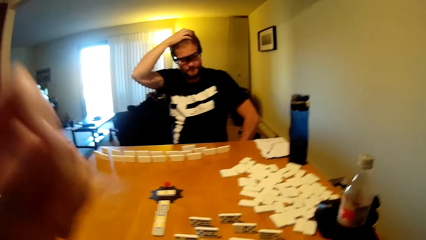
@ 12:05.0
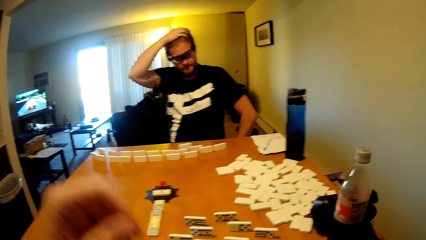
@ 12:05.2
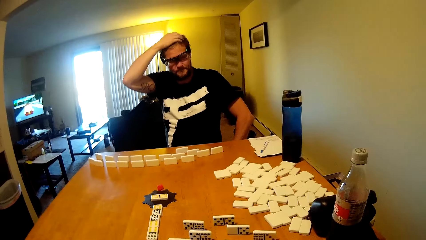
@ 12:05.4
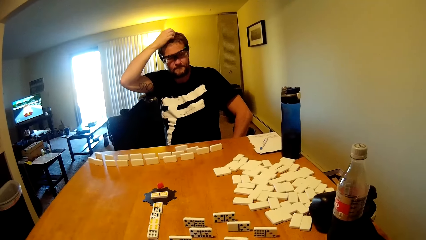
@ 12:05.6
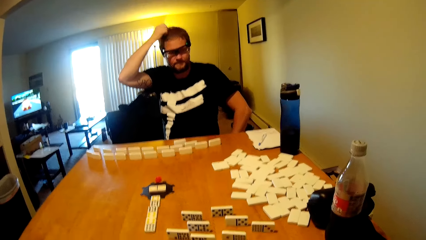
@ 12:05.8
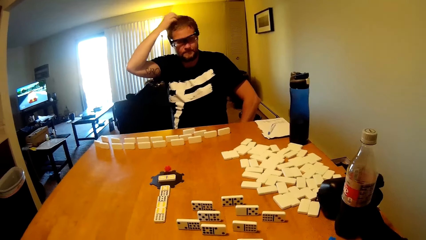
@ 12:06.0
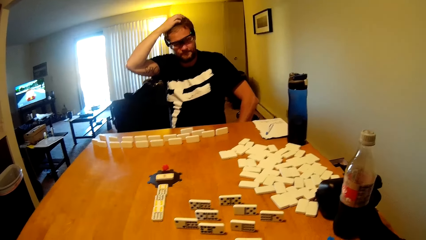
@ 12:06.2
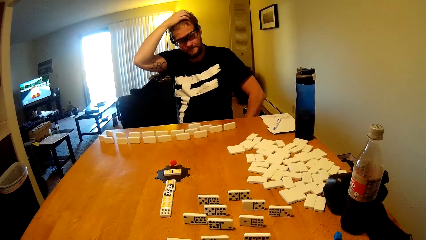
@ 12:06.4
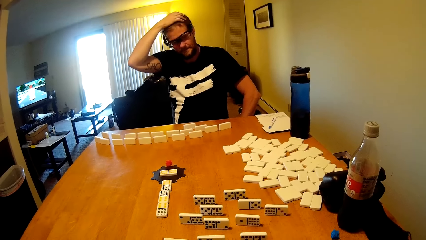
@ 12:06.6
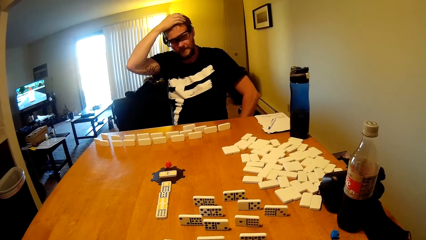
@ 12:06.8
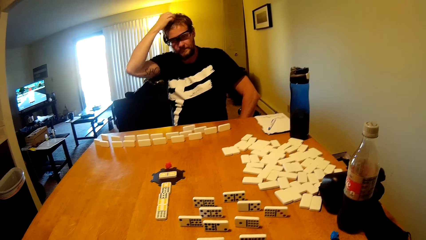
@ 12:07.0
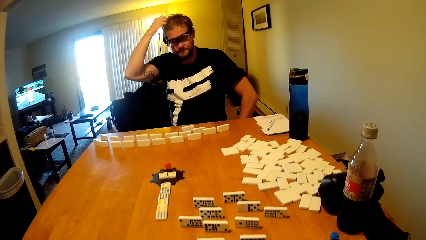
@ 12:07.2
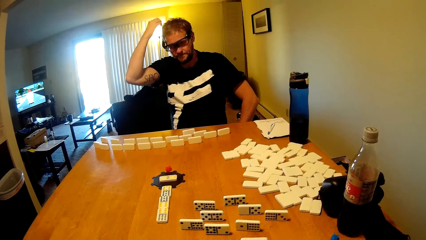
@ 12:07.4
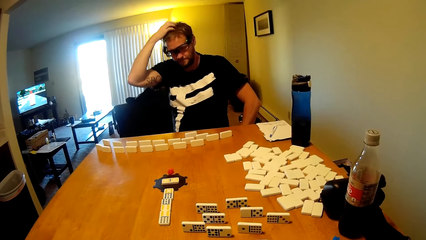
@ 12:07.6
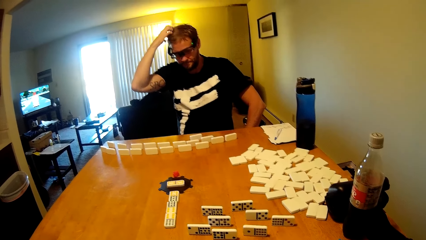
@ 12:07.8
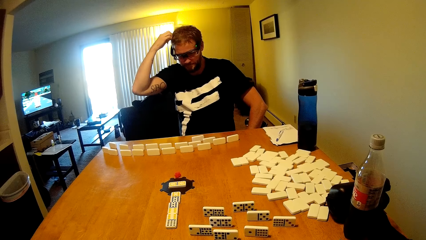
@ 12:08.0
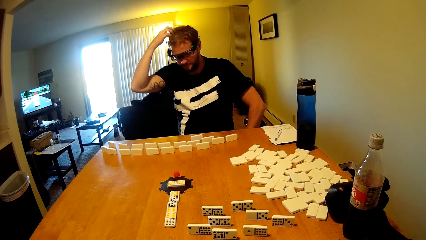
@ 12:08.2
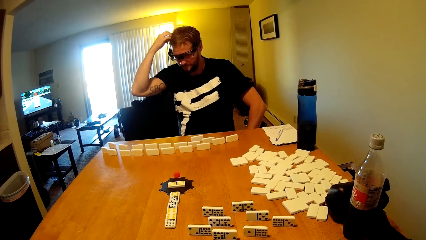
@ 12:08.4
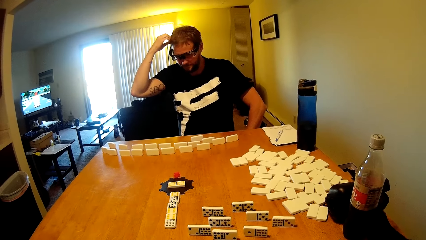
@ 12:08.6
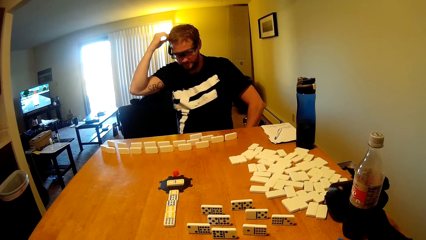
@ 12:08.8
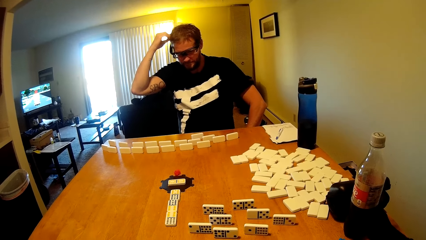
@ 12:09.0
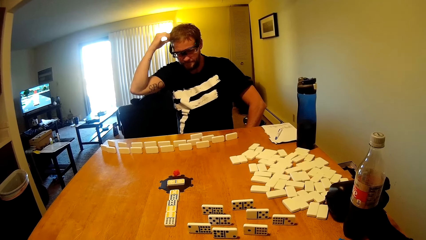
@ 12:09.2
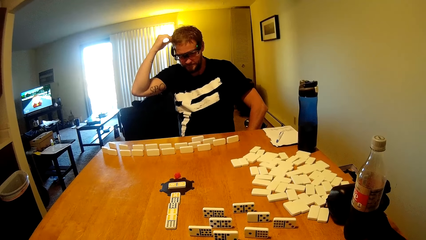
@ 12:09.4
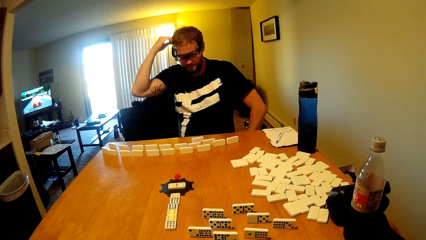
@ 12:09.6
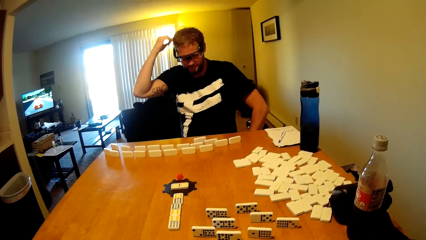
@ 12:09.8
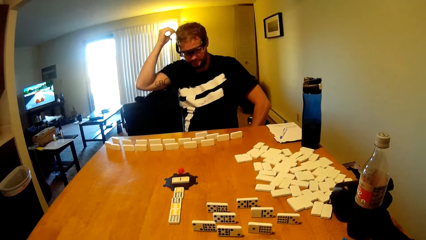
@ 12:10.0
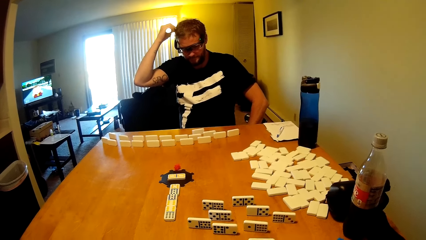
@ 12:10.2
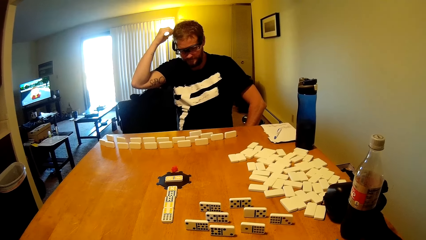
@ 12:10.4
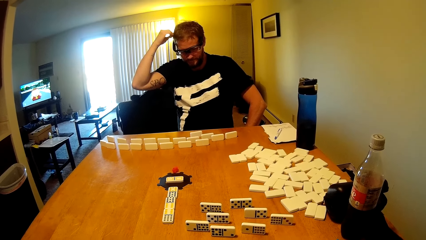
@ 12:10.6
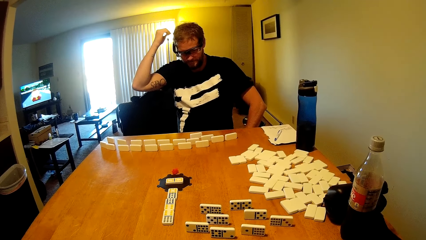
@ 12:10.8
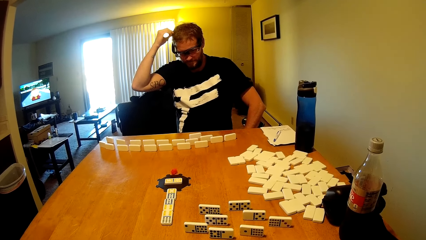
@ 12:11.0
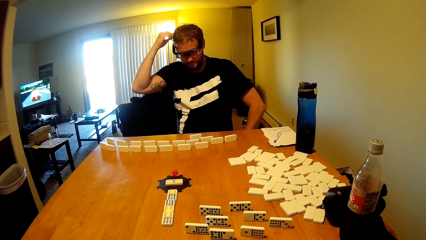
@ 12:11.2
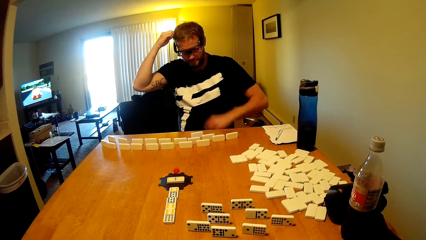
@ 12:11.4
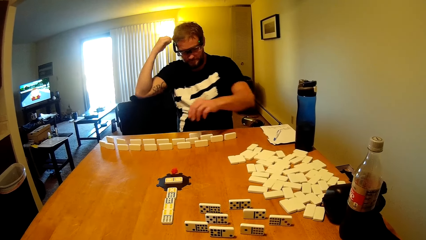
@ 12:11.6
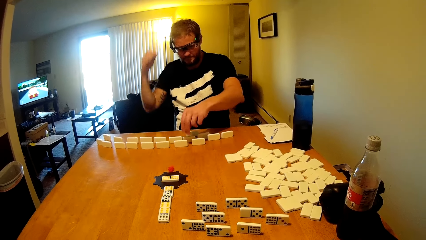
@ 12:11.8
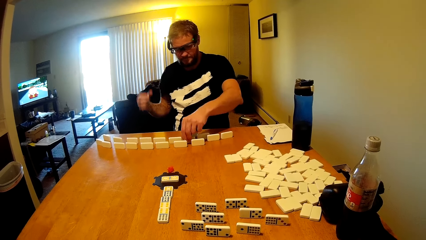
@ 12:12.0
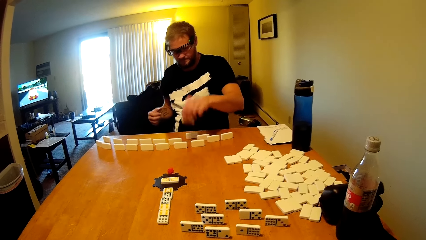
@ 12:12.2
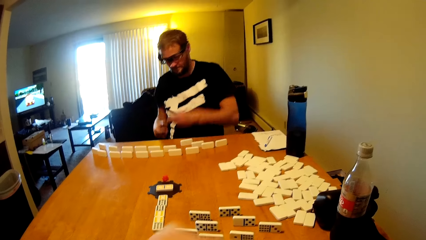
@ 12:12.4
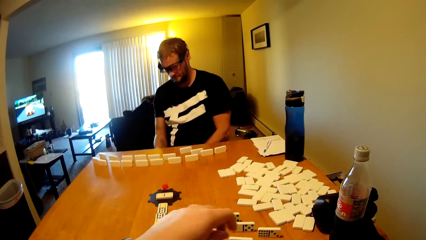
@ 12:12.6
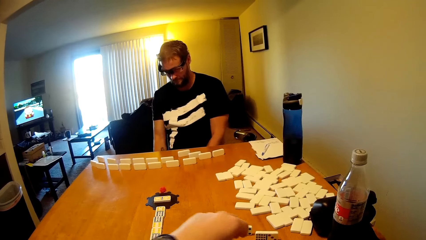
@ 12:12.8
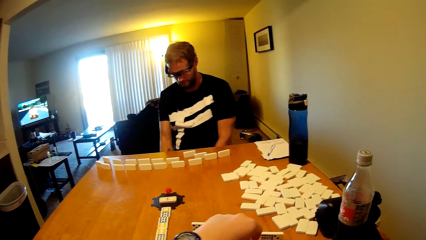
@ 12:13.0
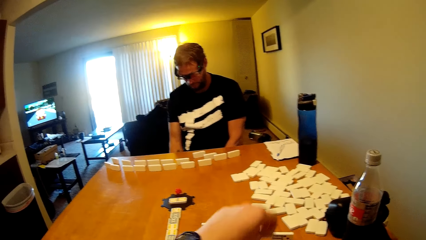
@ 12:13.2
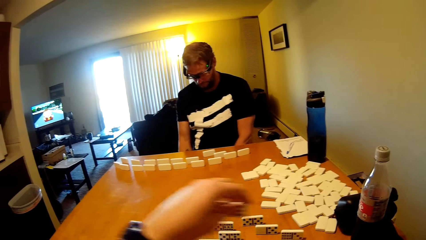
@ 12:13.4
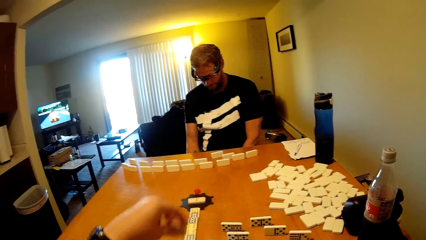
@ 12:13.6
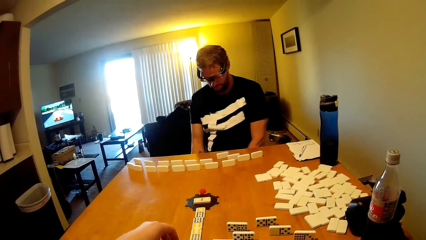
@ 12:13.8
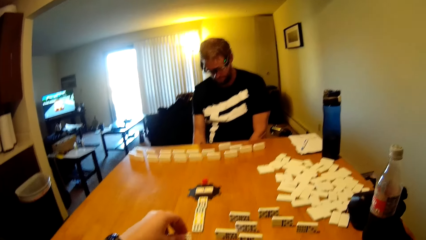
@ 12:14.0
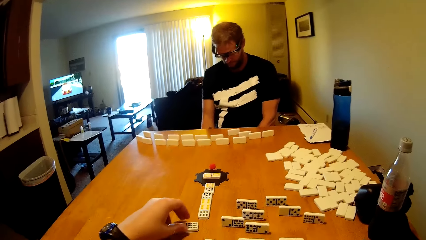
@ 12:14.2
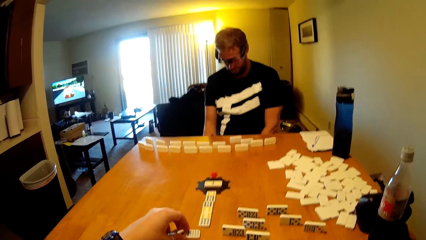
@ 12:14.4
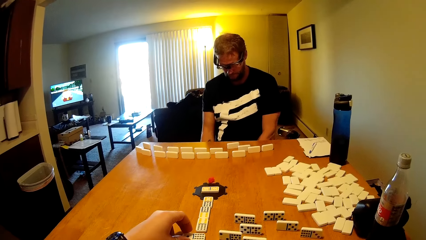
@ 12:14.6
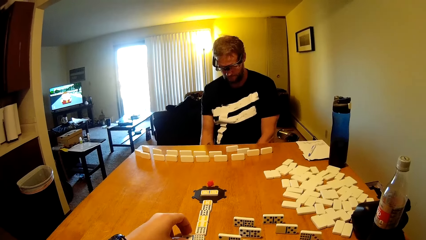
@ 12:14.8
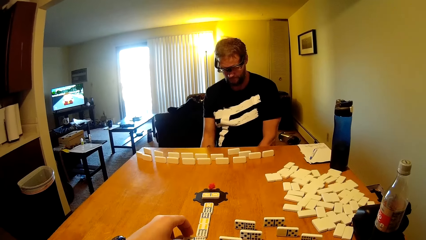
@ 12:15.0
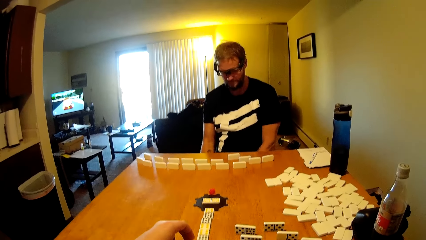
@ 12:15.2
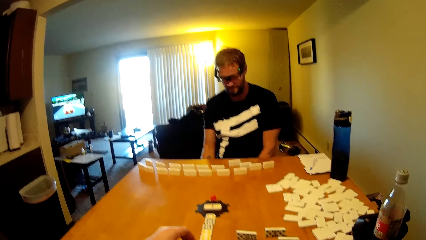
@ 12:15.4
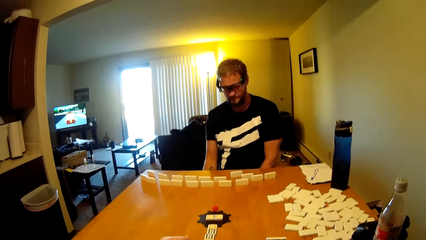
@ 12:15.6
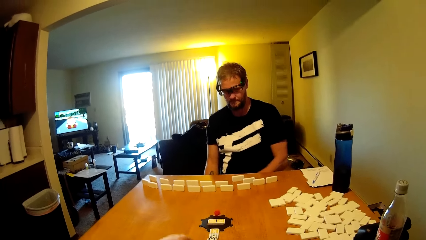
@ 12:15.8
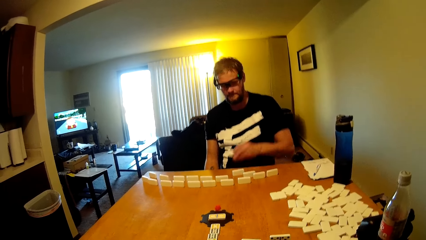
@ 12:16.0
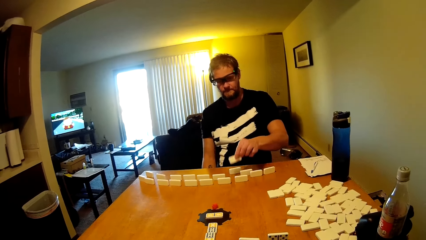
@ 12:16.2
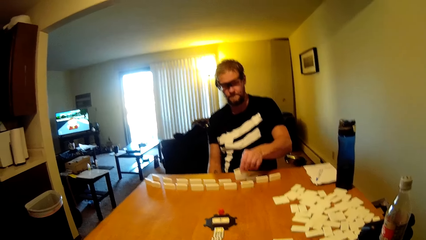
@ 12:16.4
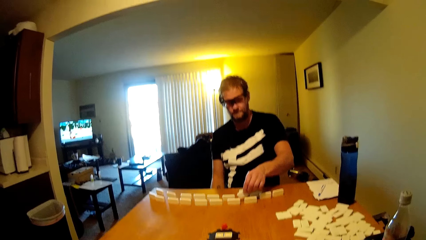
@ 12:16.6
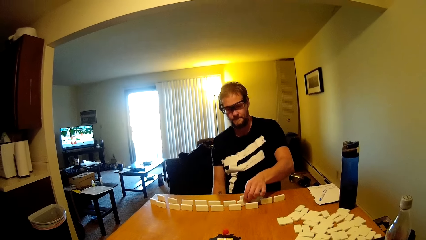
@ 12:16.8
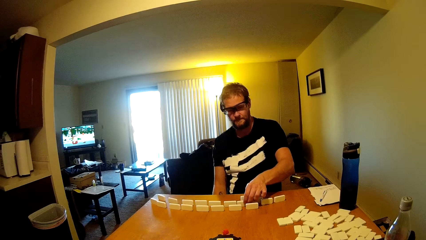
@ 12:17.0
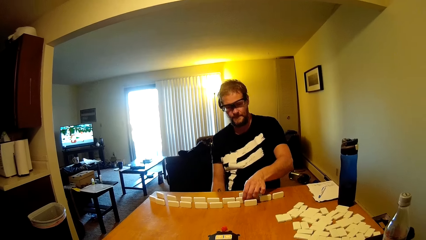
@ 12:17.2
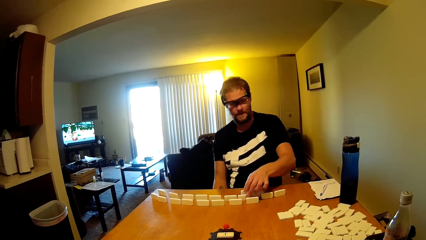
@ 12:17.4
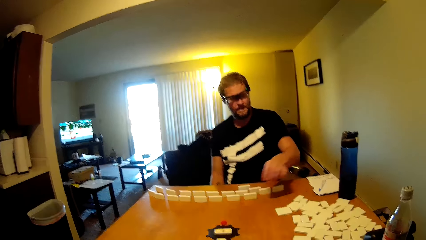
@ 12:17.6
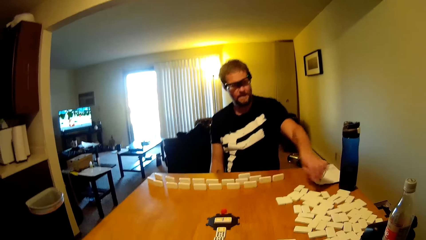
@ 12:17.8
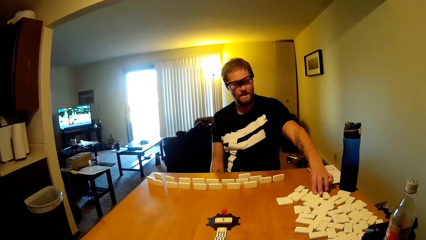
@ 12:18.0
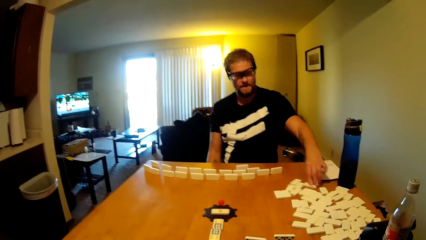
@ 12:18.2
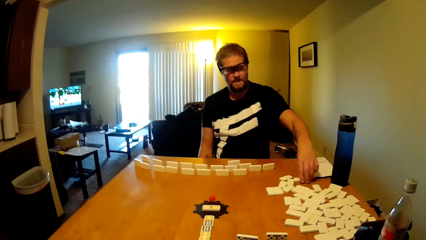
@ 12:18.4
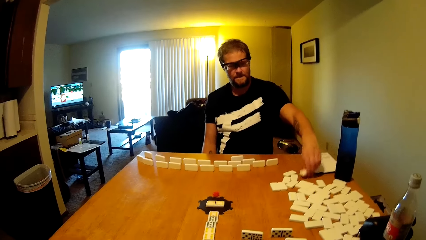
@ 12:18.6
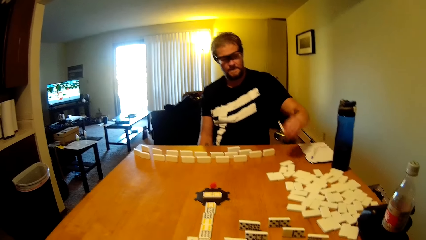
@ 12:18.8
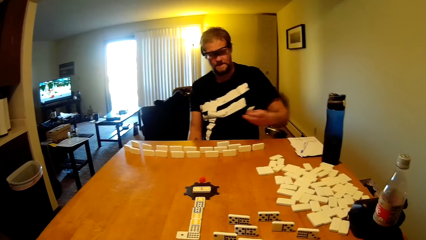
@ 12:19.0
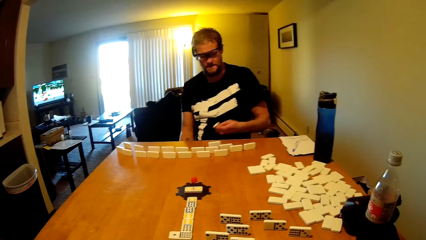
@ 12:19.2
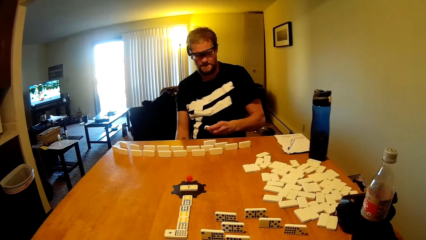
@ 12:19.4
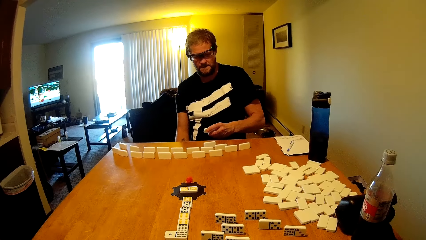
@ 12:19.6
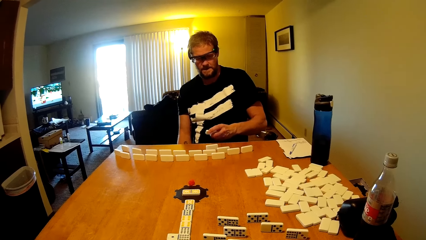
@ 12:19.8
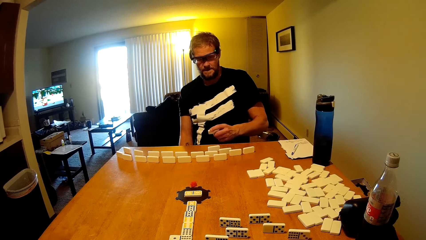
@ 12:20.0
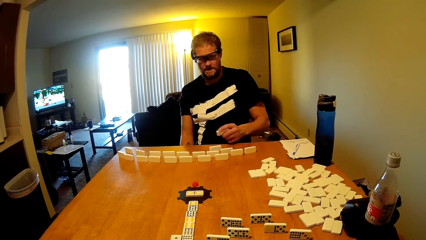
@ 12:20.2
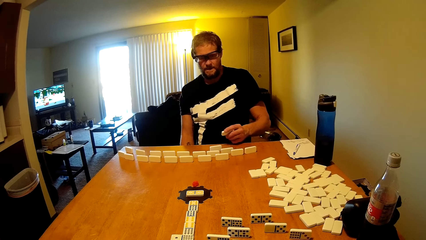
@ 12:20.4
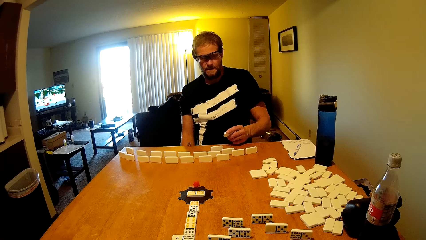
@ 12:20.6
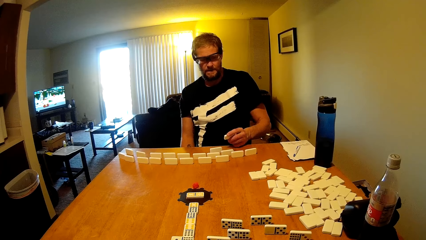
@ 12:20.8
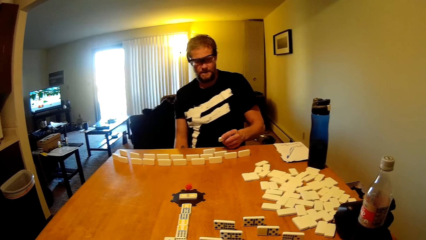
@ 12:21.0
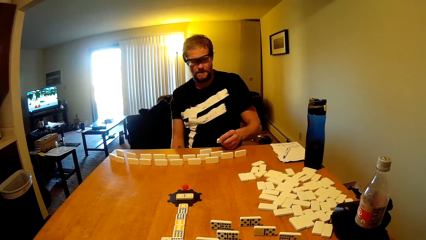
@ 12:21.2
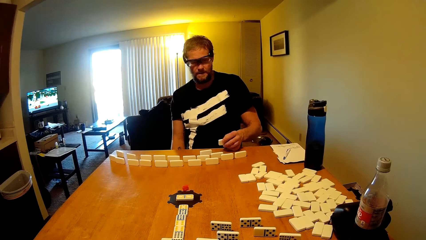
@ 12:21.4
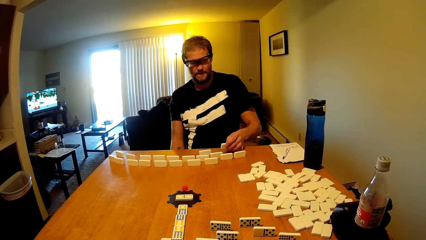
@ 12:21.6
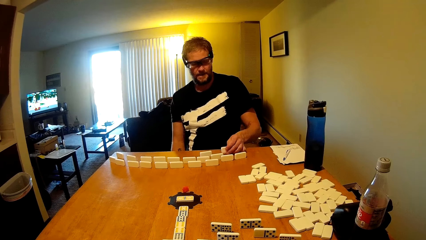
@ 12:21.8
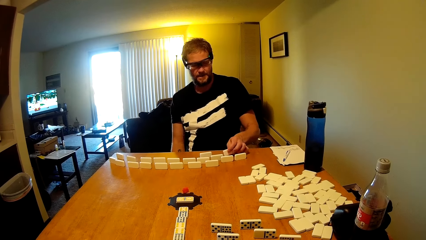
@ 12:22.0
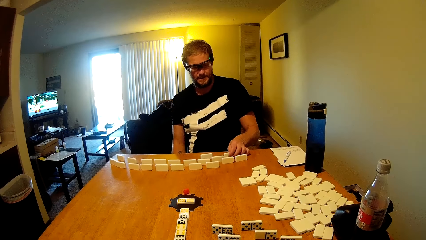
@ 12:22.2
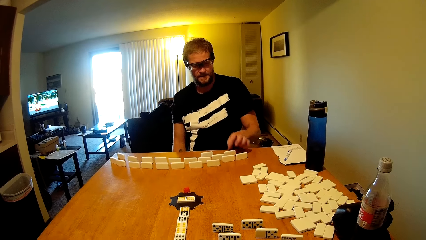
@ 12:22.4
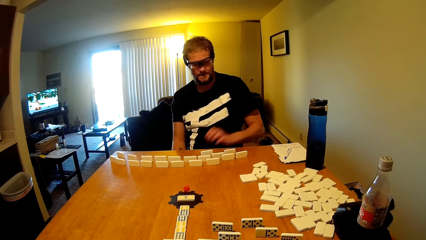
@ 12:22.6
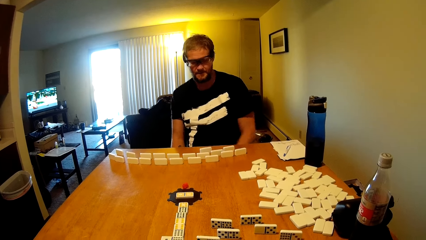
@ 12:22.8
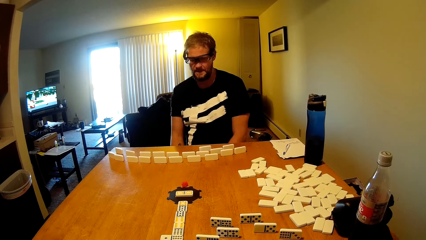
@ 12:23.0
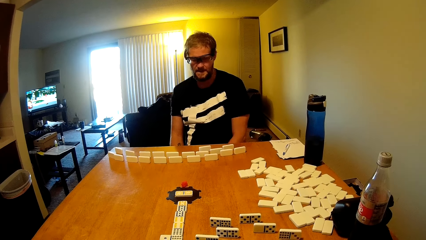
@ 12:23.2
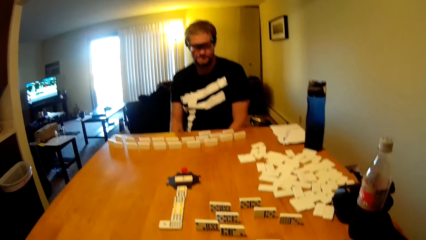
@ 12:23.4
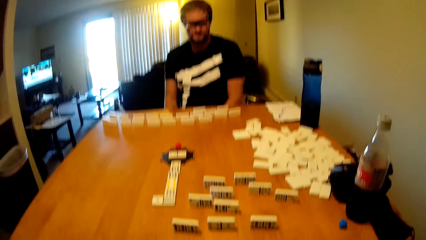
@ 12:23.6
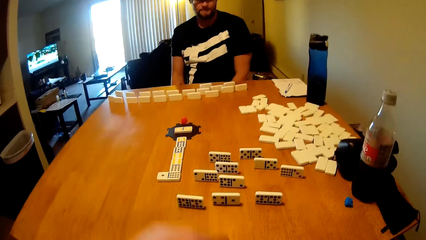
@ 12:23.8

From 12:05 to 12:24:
The camera wearer puts down the hand. A person picks up the domino tile or dominoes card. The camera wearer takes the dominoes card and plays the domino tile. The person places the domino tile on the table, picks up the domino tile, exhales in the room and places the domino tile on the table.
